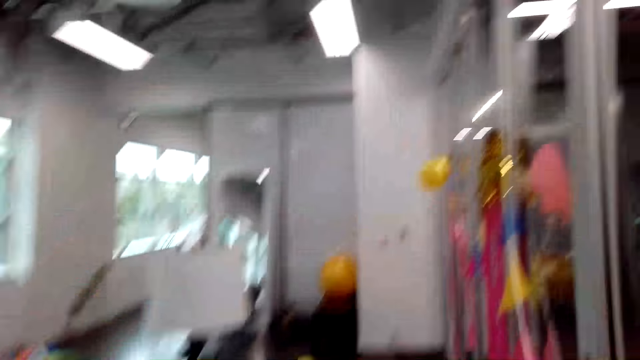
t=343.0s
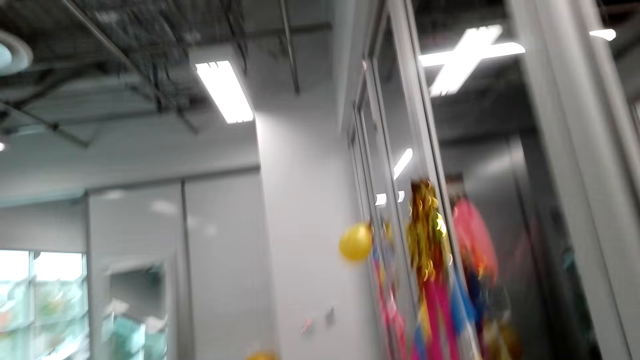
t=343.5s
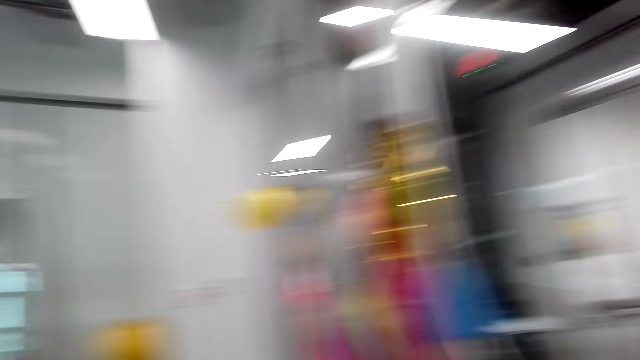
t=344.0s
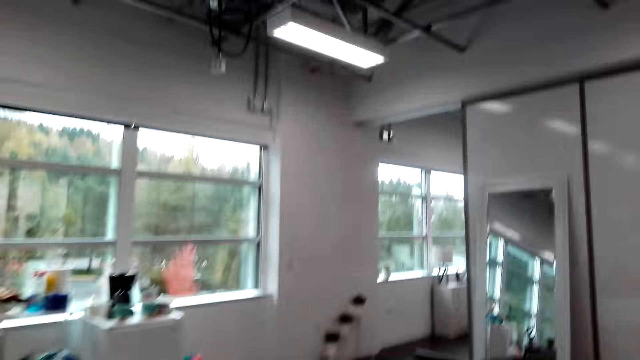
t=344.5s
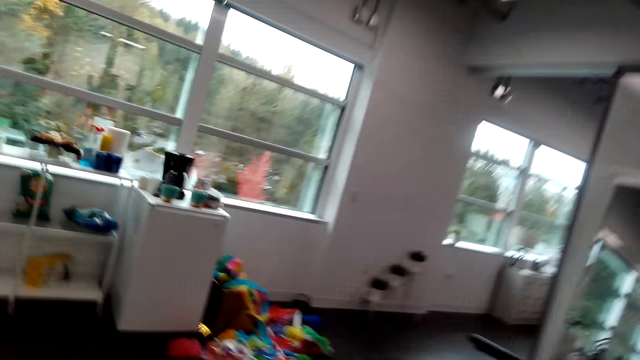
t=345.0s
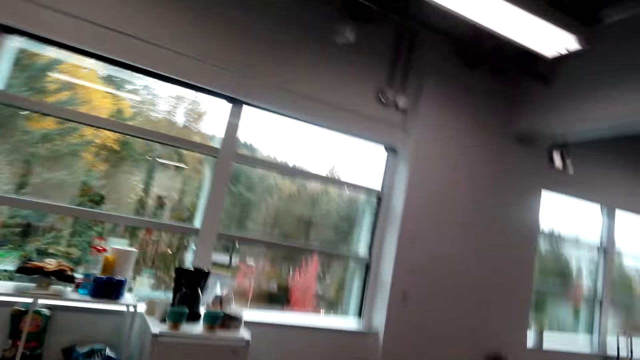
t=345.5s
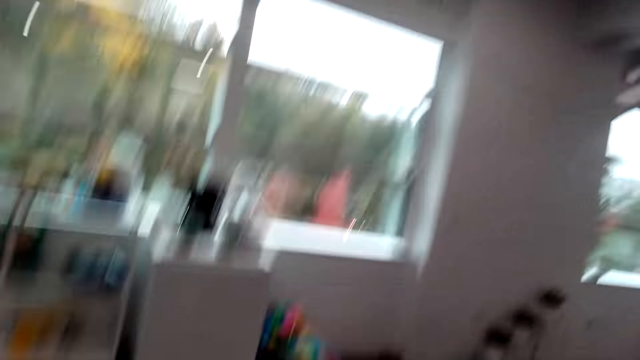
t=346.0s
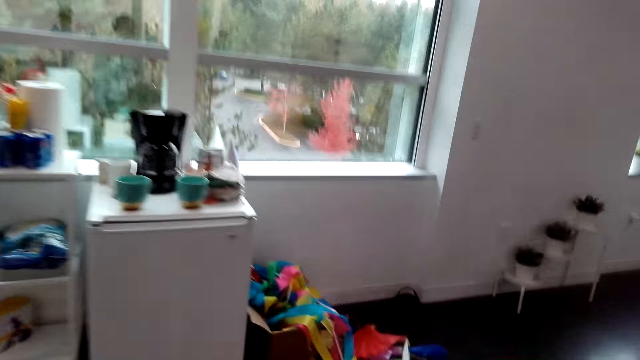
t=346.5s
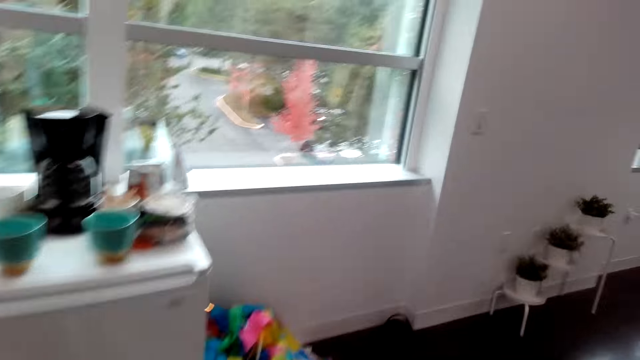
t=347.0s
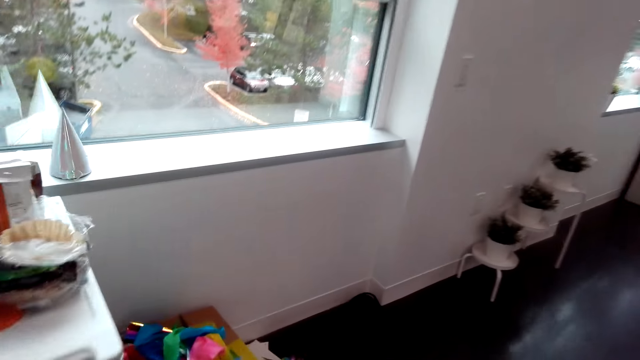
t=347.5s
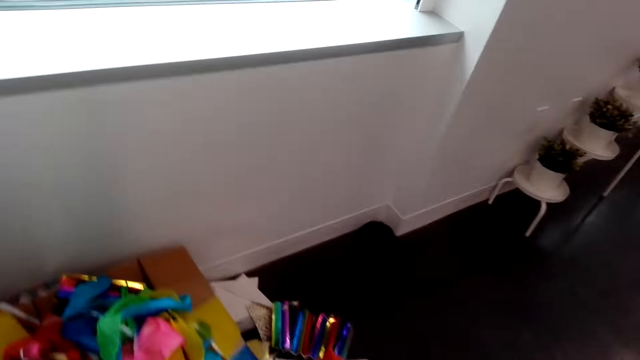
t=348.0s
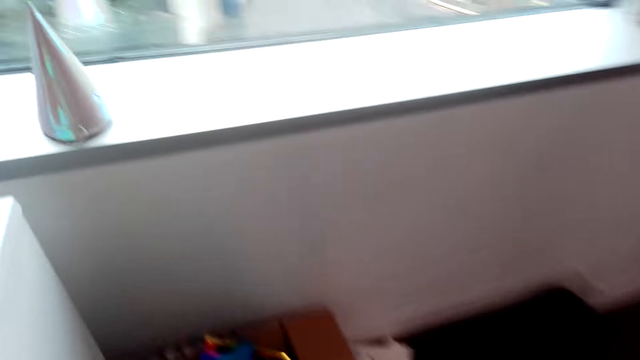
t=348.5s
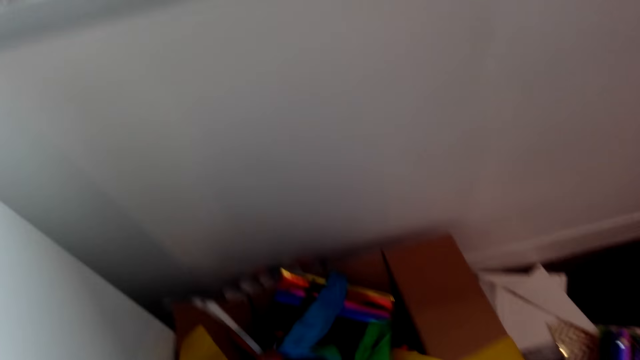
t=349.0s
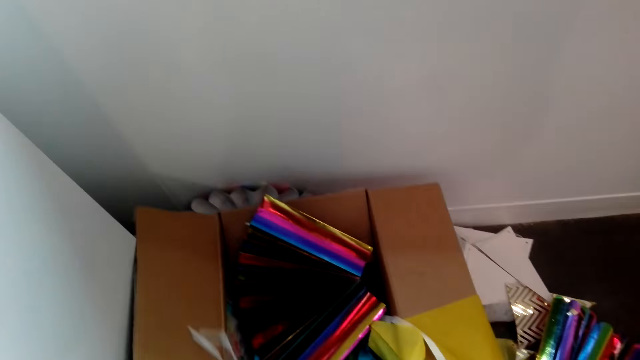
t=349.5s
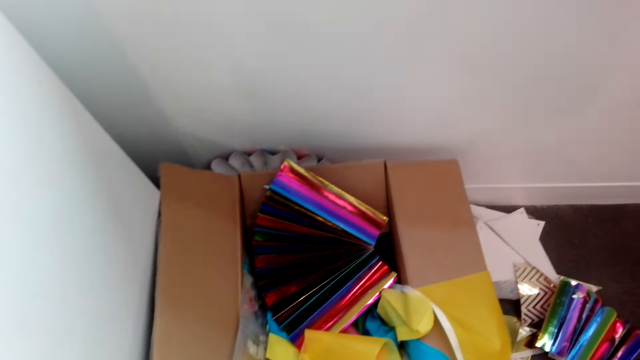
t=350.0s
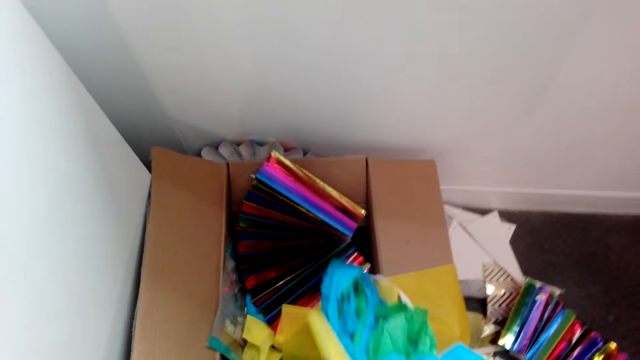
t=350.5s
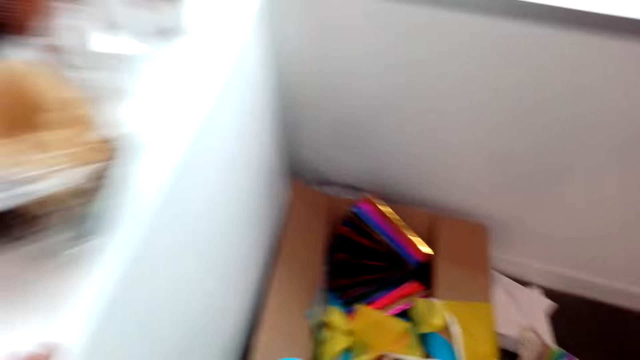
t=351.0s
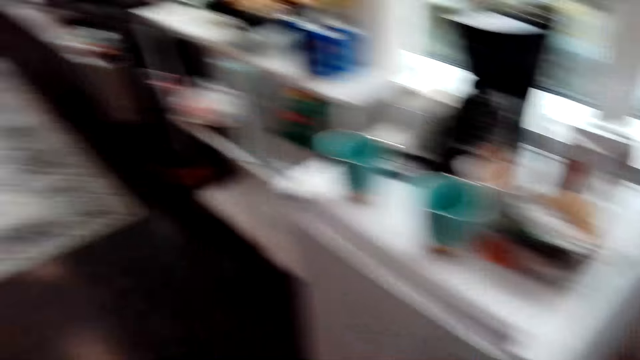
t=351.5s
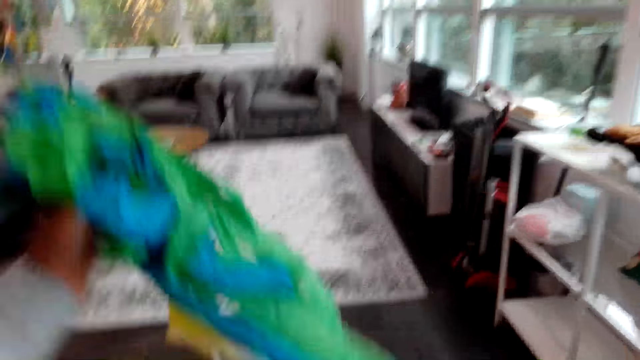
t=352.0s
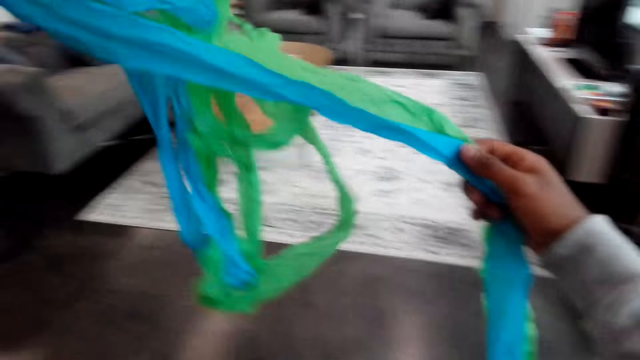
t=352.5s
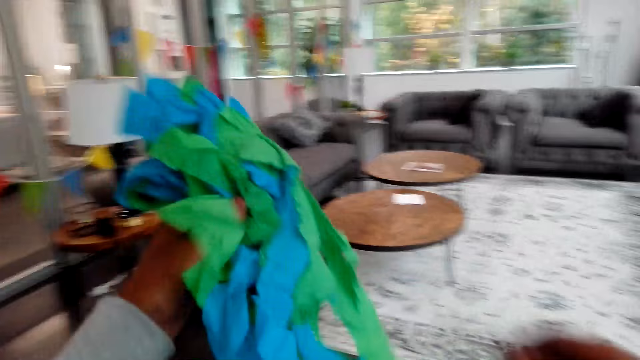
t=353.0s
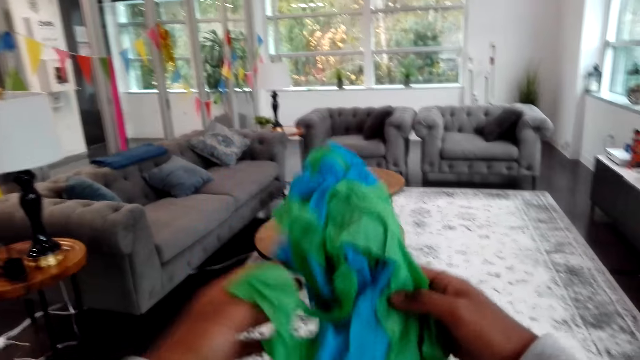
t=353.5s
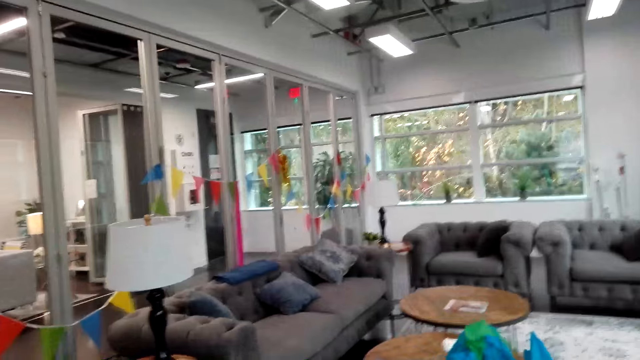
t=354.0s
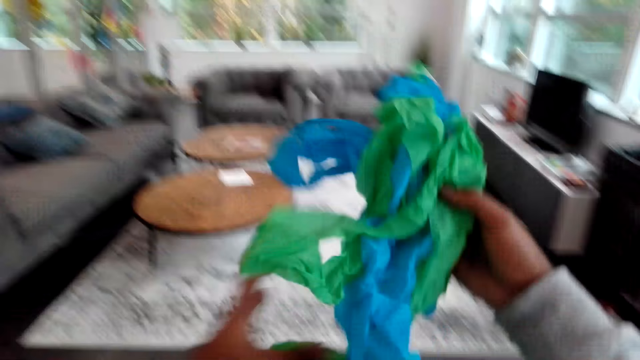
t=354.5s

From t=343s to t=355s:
The camera wearer picks decorations. They touch the other decorative items on the box. They walk. They stretch out the decorations. They pick another decorative item from the floor.

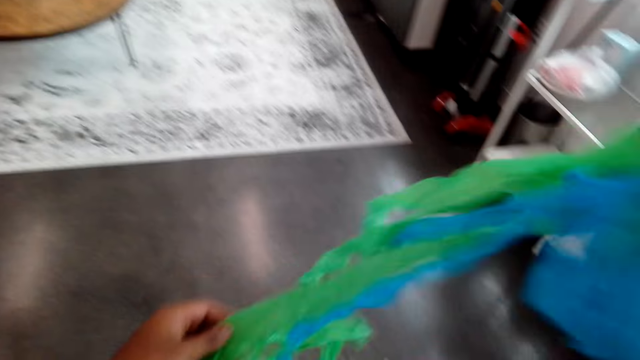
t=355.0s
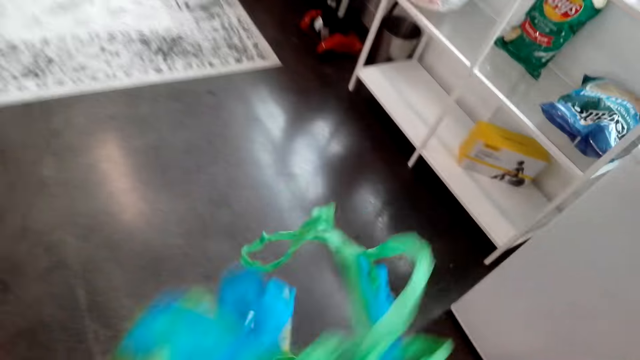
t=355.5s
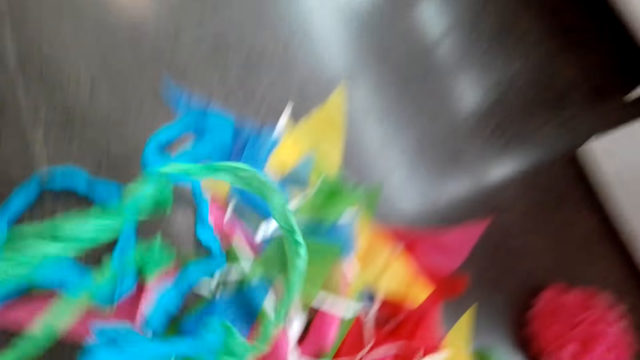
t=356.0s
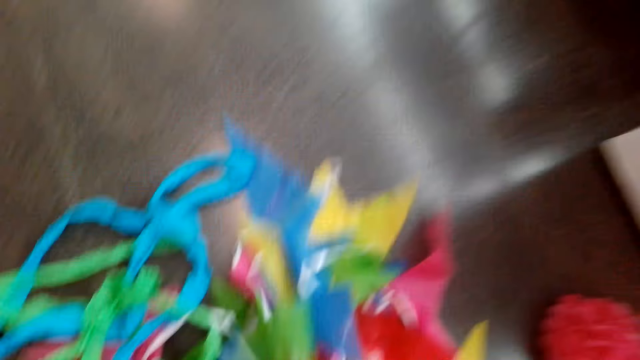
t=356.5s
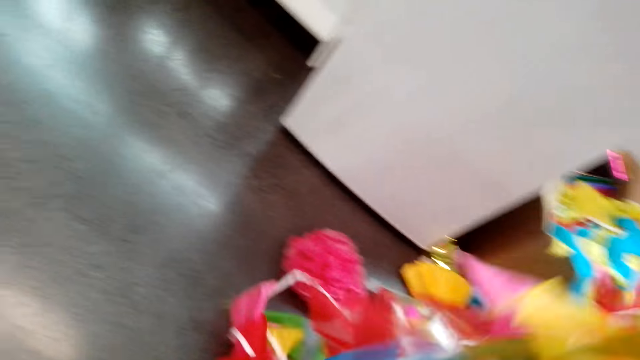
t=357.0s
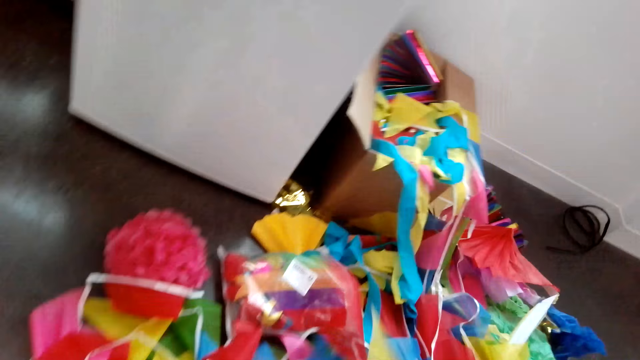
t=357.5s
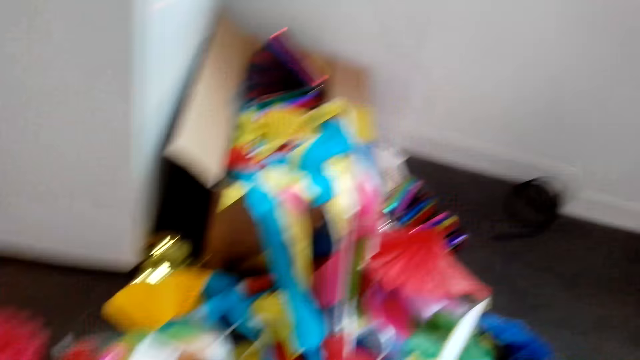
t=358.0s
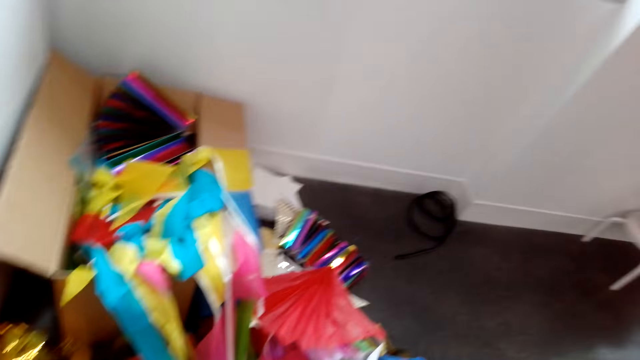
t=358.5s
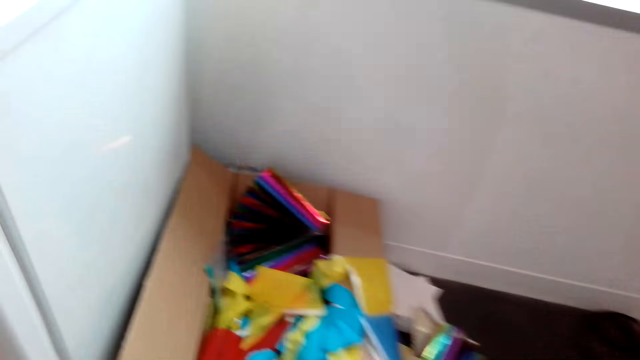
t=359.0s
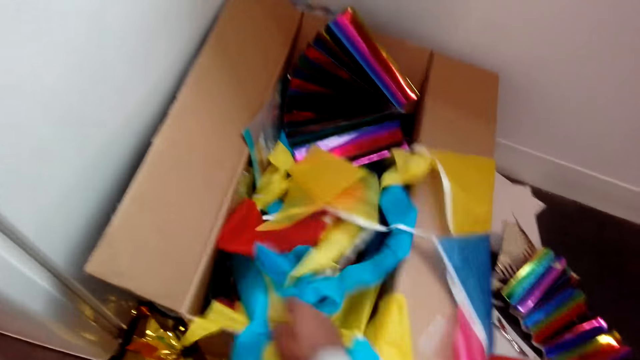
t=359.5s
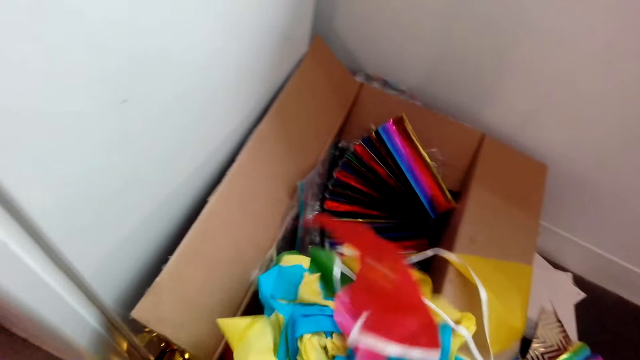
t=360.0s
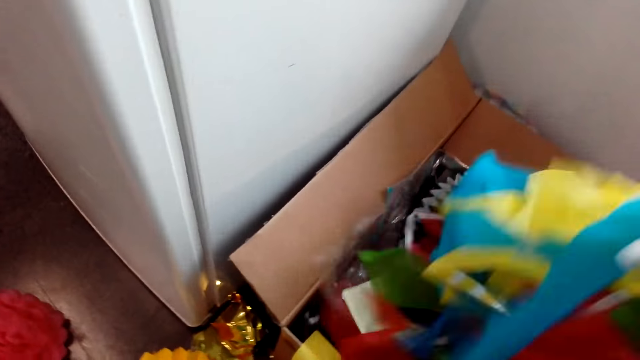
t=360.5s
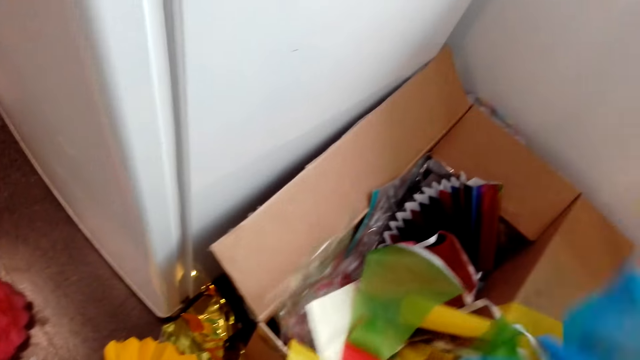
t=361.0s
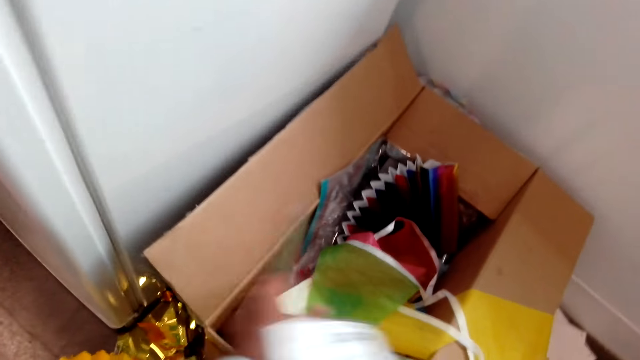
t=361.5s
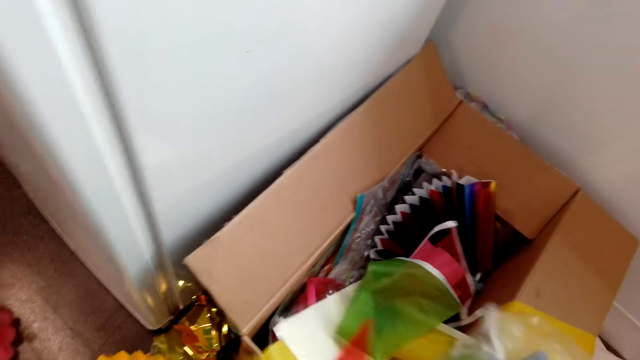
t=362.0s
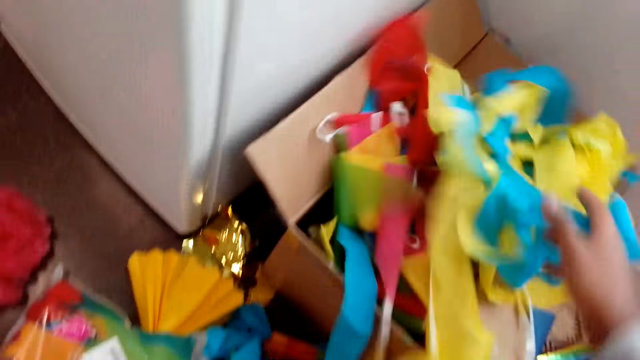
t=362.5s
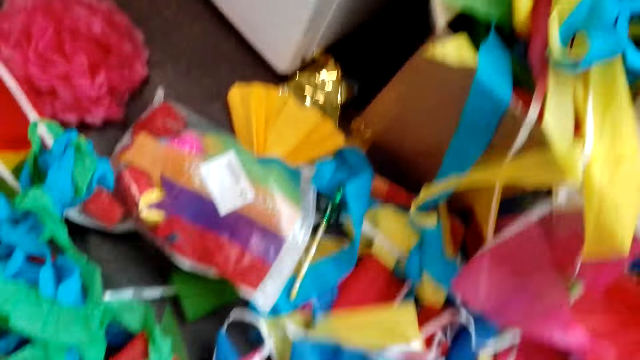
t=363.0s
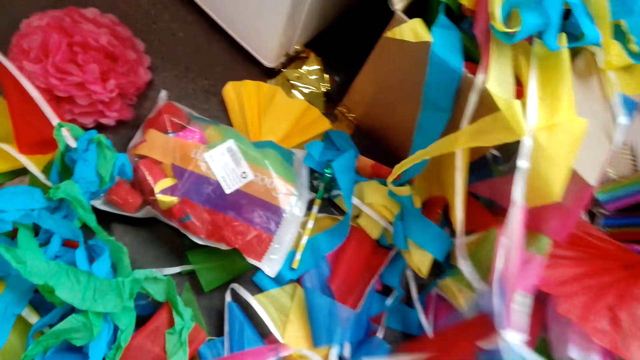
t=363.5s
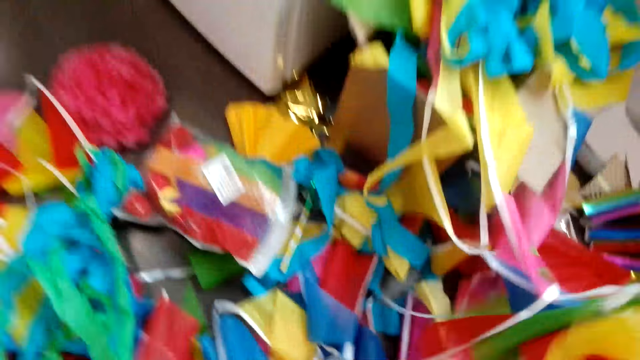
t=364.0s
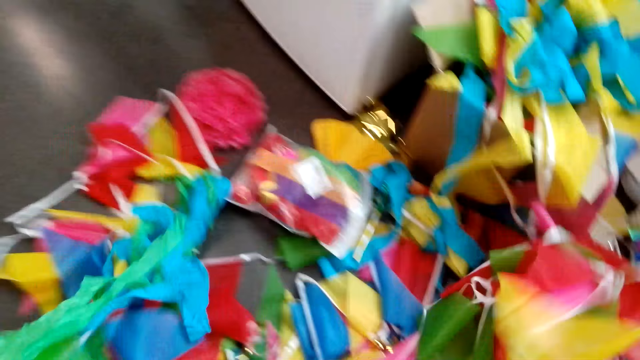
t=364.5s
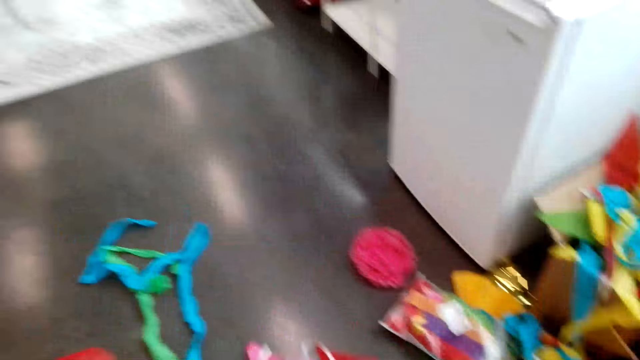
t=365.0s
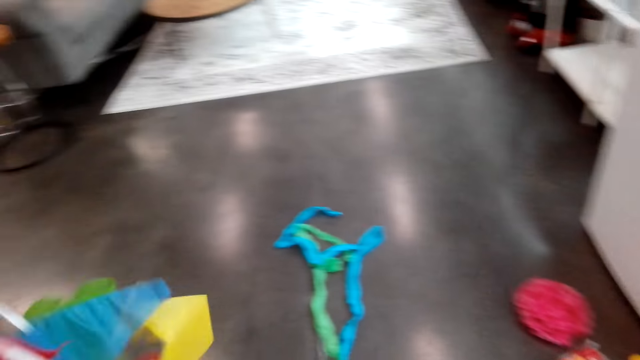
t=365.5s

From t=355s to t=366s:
The camera wearer stretches the decorative item. They put the decorative item or paper decorations on the floor. They move the paper decorations on the floor. They touch the decorative items on the box.
